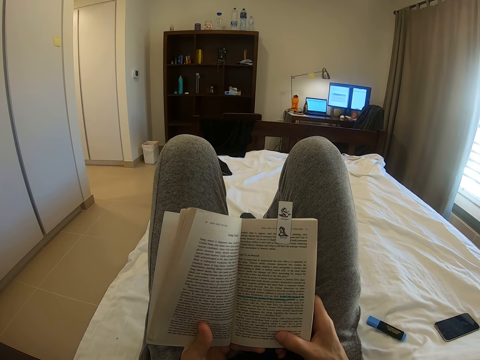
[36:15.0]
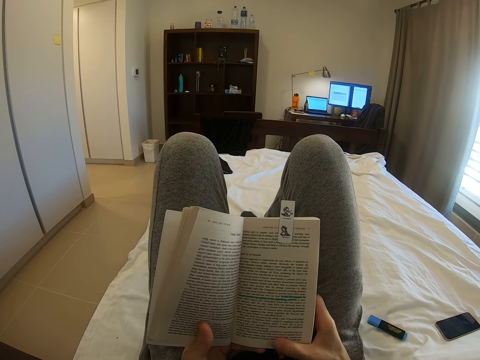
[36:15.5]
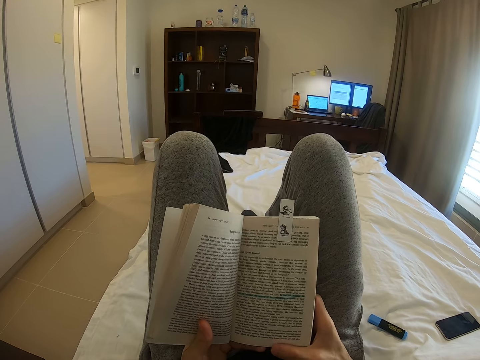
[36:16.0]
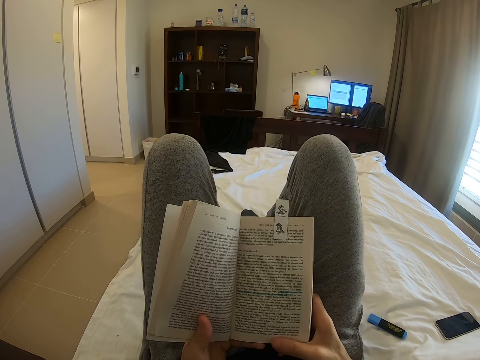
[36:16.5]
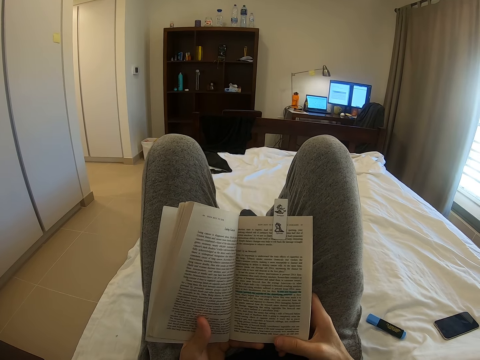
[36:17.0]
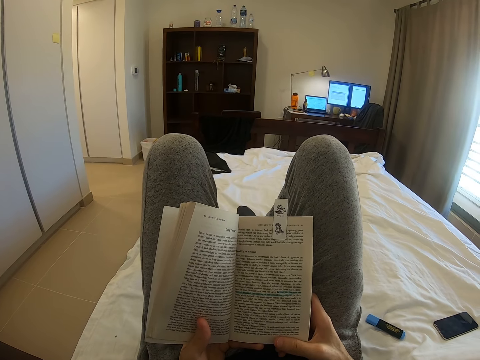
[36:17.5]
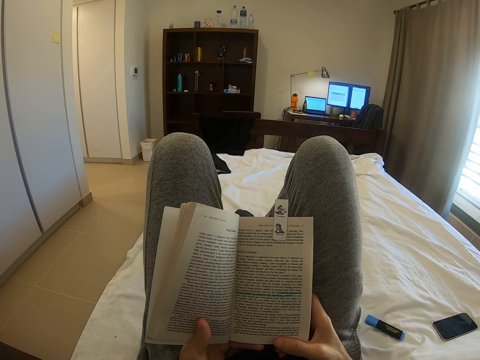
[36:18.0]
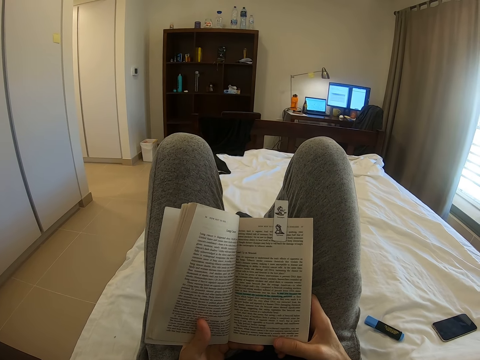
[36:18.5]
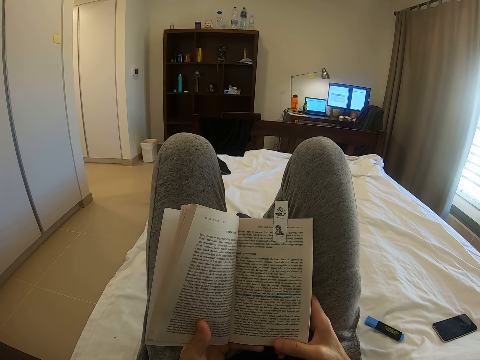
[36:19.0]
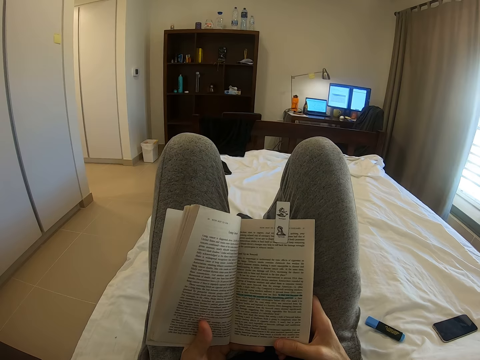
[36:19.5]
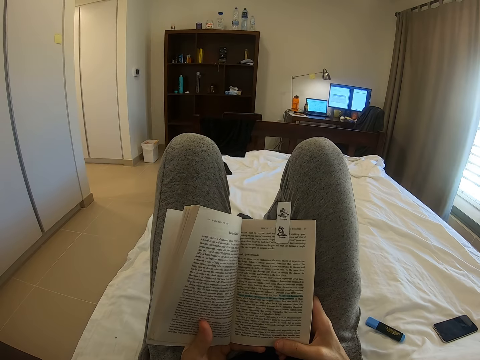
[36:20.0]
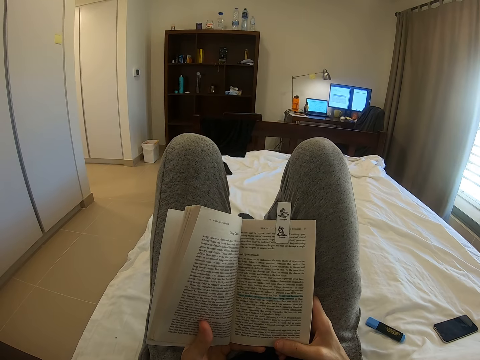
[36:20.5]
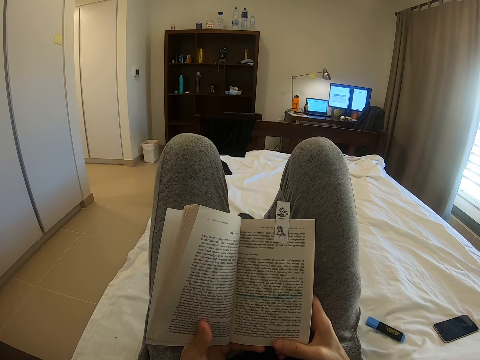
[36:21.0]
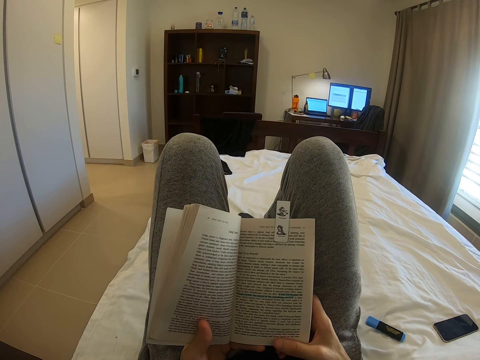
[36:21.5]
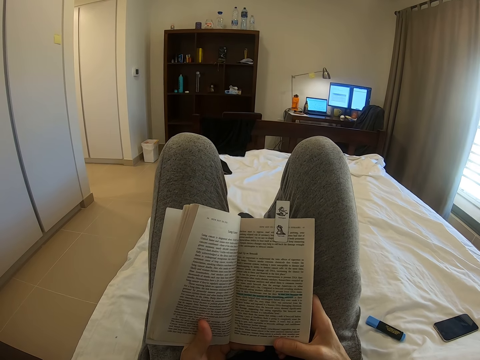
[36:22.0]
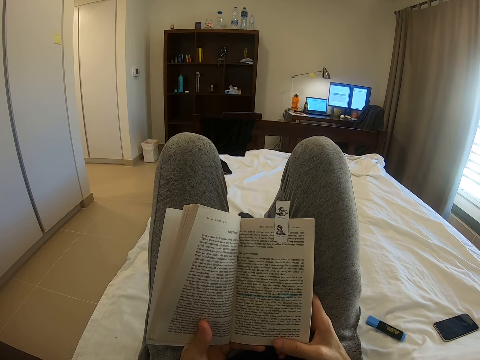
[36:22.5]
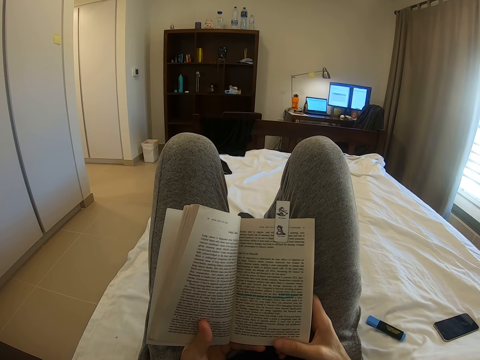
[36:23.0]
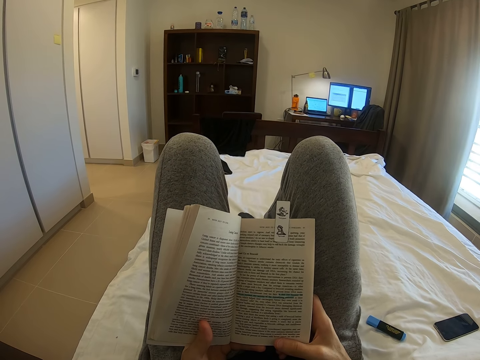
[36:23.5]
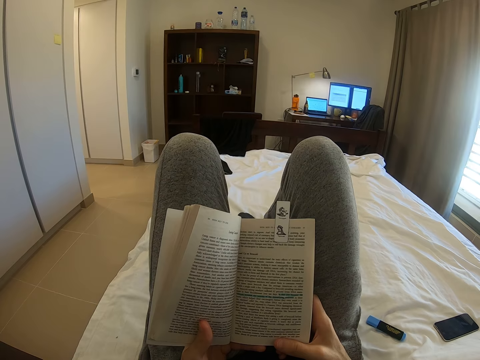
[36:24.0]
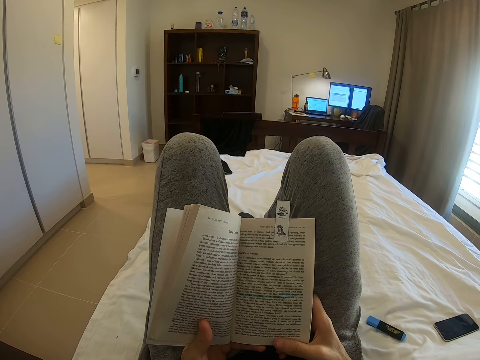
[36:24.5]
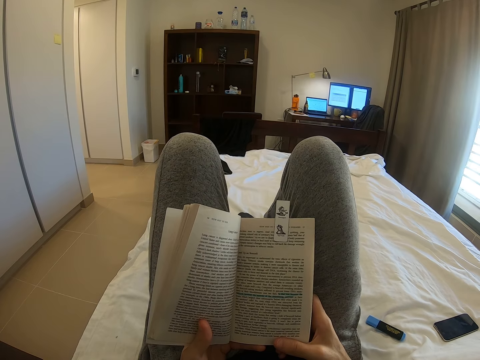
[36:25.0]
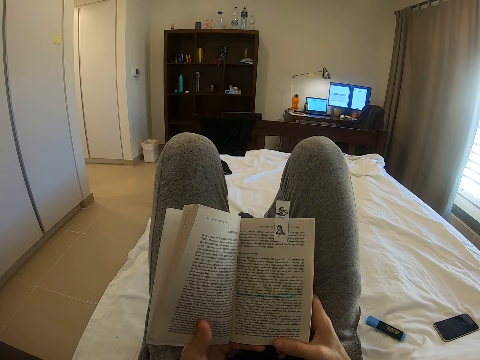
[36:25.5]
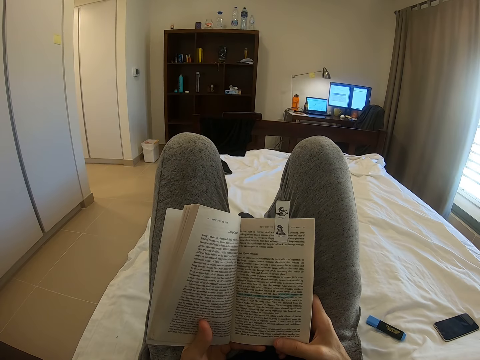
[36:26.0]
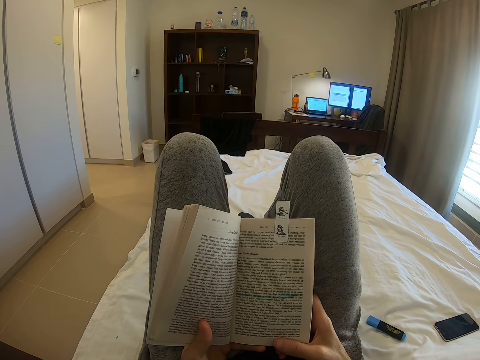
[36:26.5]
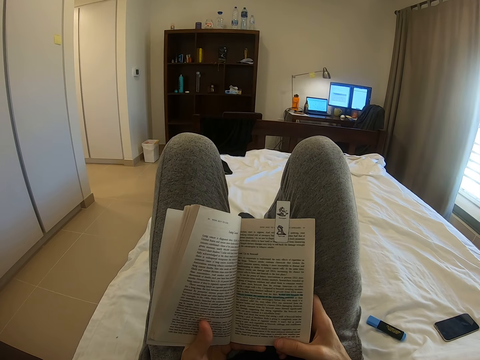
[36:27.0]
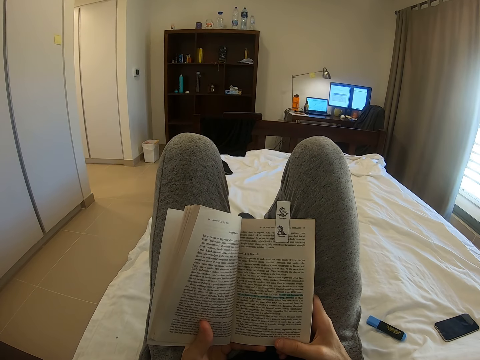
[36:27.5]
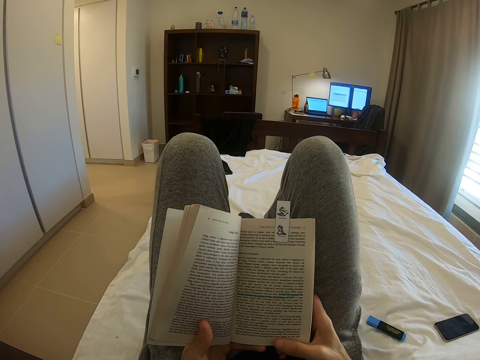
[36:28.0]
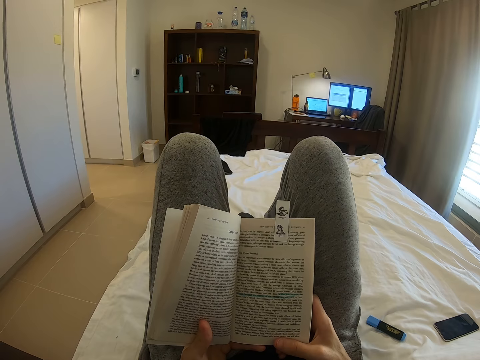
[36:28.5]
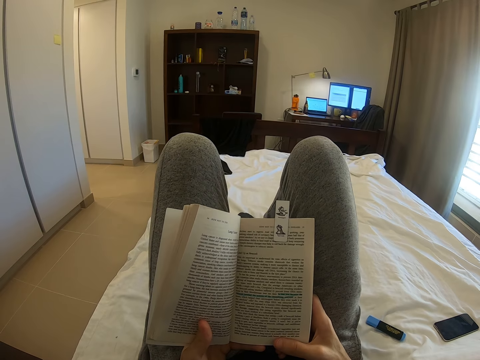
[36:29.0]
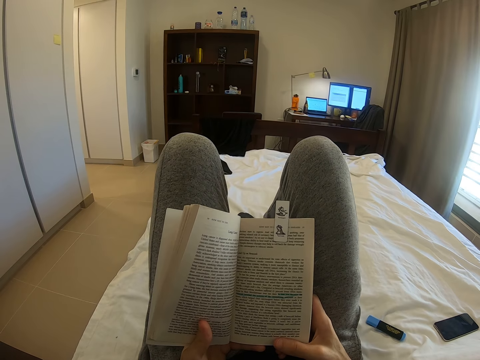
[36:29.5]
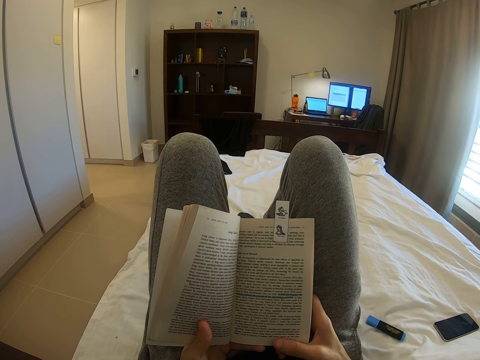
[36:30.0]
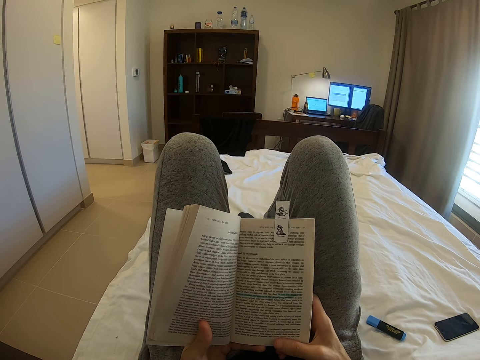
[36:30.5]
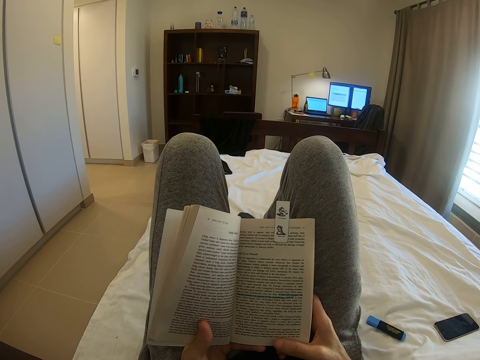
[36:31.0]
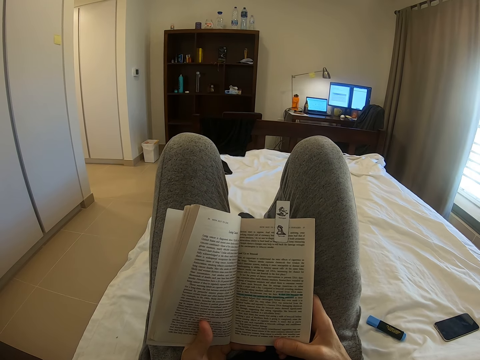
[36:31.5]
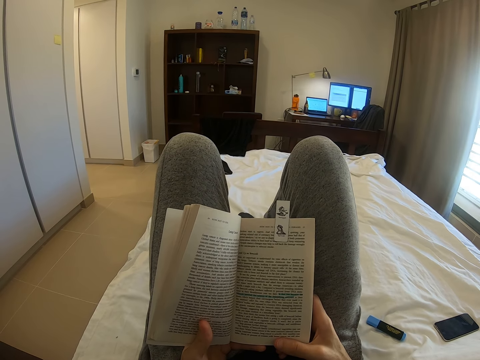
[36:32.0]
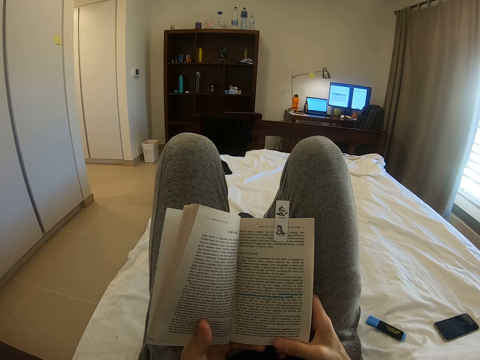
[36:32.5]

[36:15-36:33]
The camera wearer holds the book with both hands. They read the book.

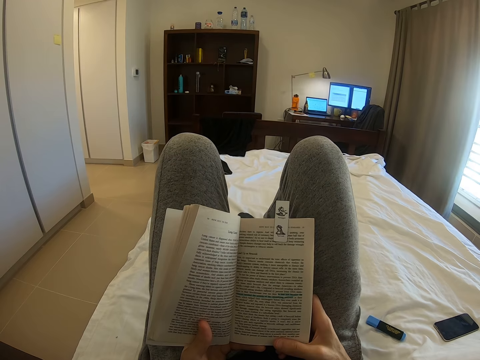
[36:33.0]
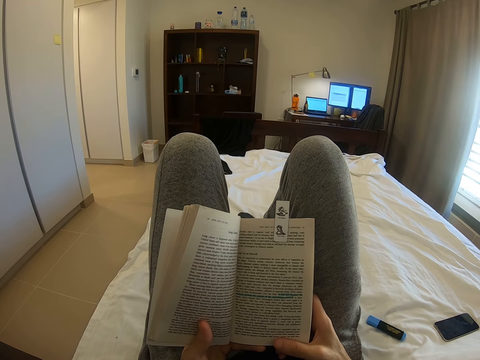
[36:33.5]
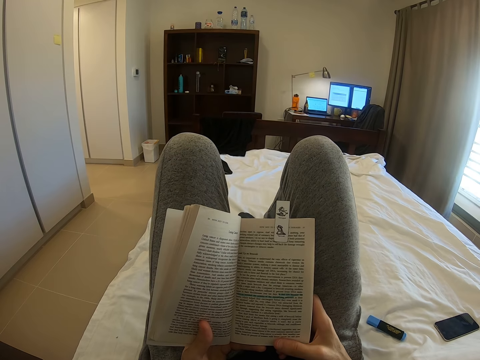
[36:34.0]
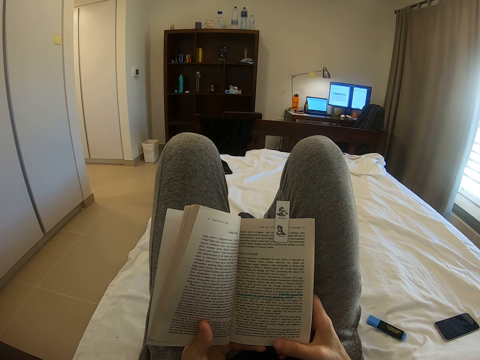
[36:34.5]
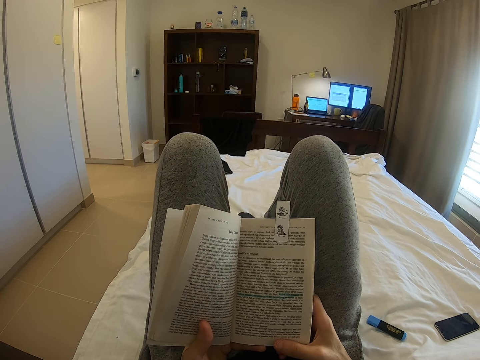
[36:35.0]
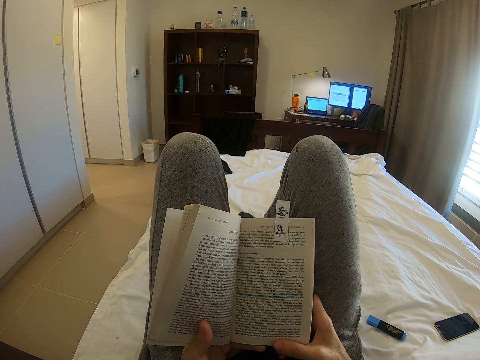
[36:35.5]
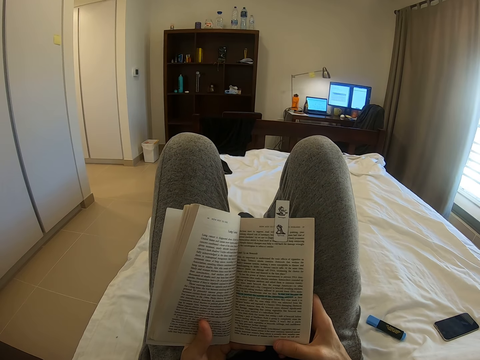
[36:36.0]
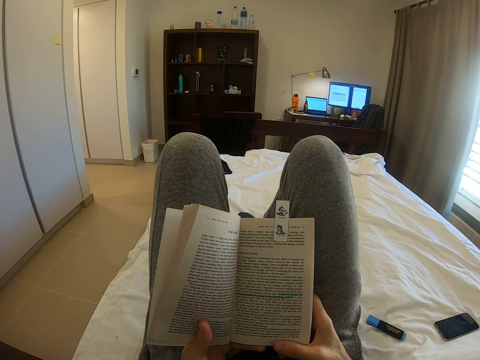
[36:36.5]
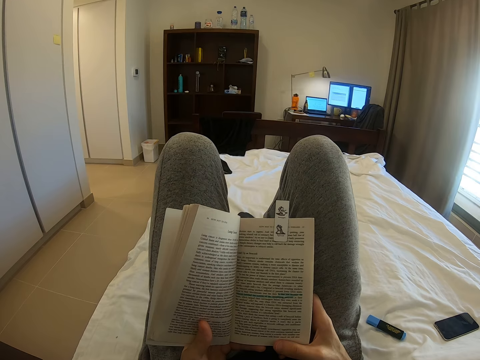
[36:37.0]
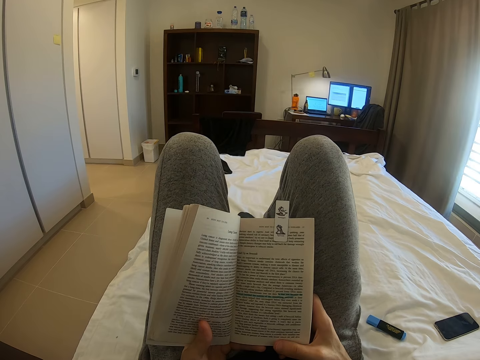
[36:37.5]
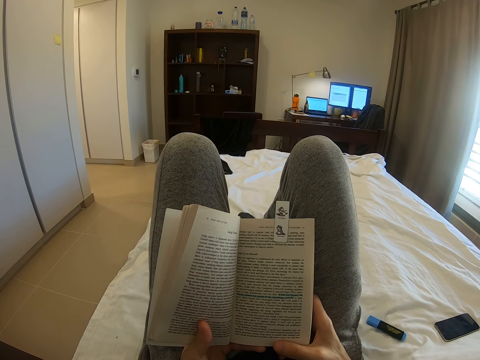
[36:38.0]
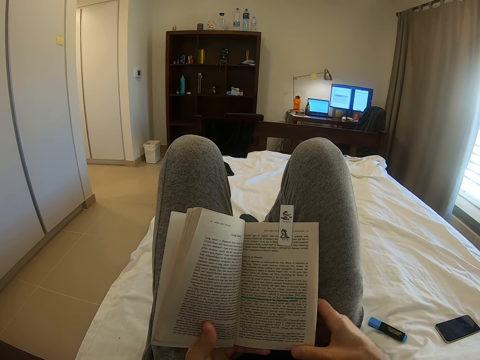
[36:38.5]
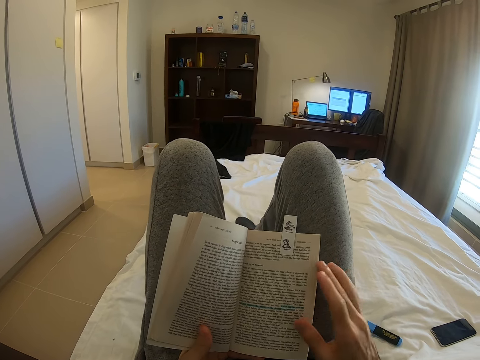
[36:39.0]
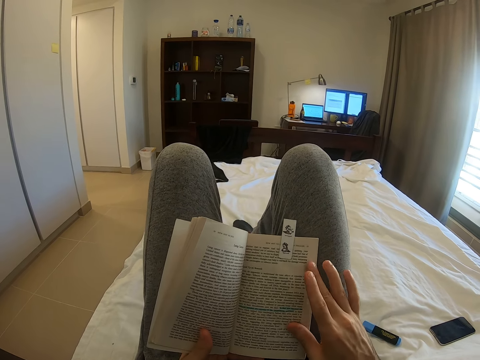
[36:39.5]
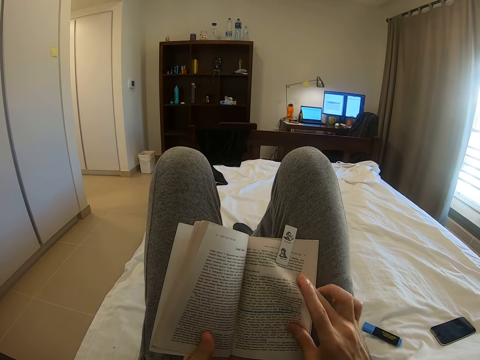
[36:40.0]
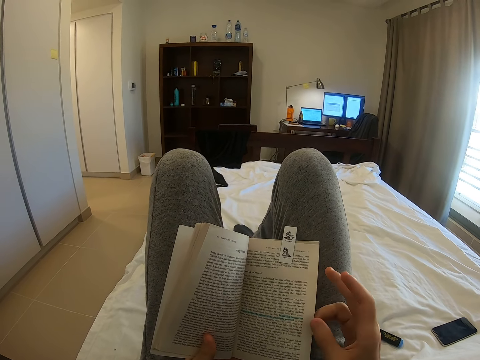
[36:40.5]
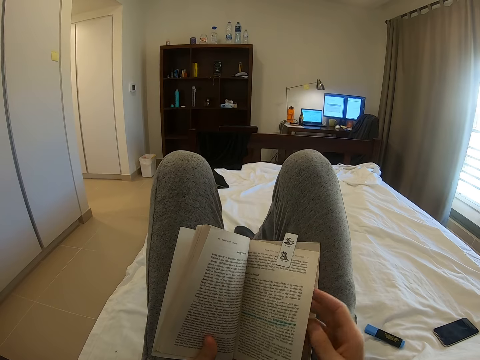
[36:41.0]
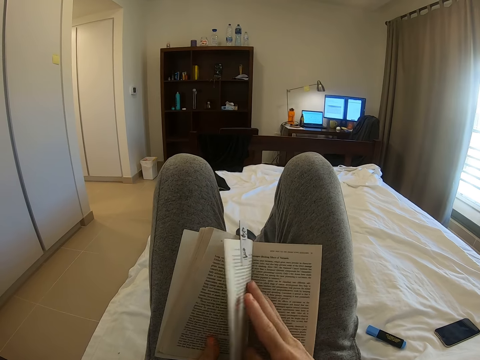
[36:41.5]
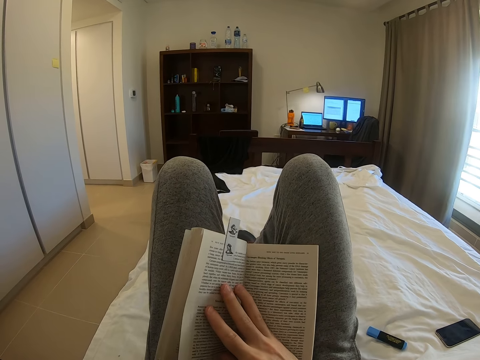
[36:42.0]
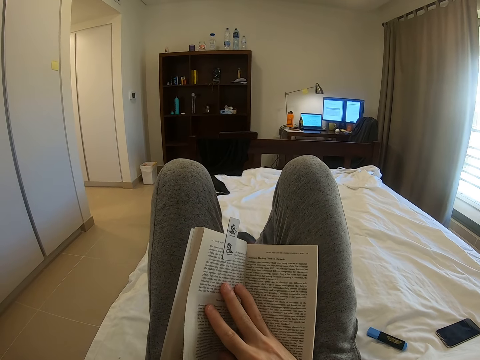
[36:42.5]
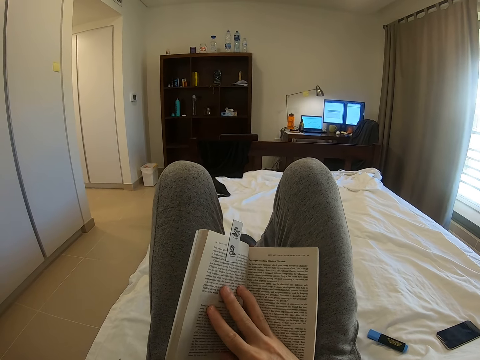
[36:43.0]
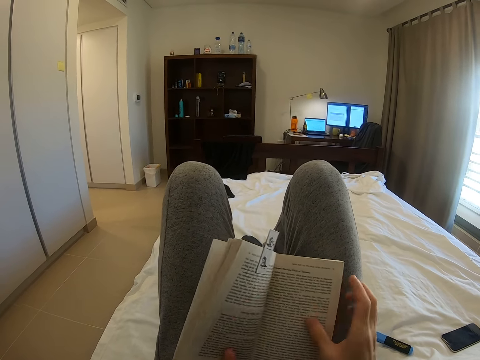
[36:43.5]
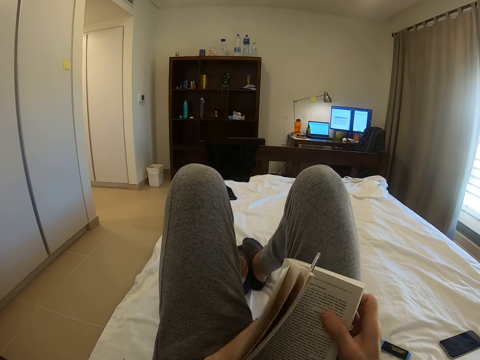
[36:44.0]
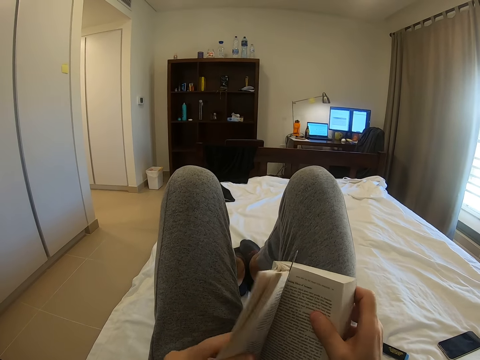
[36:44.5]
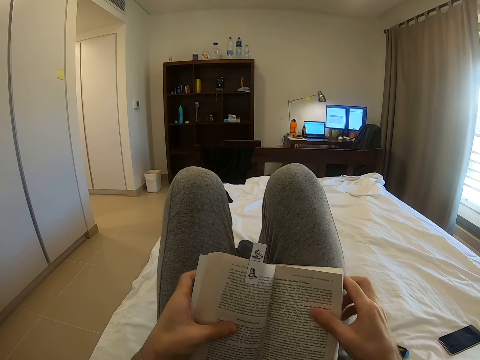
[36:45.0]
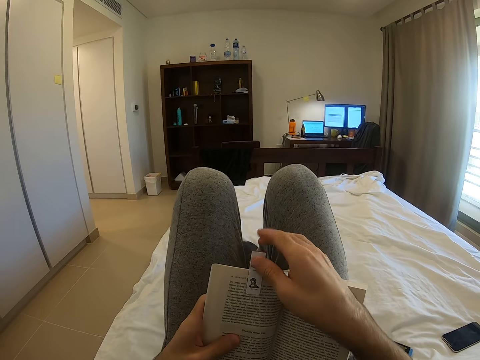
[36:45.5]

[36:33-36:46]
The camera wearer opens a new page in the book with the right hand. They adjust the book.
